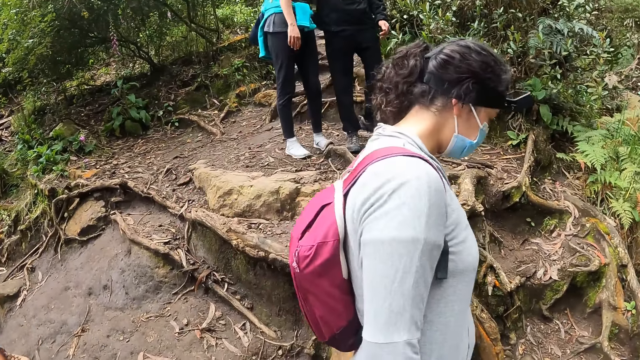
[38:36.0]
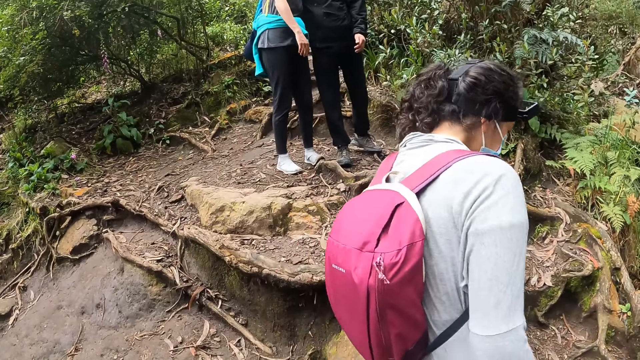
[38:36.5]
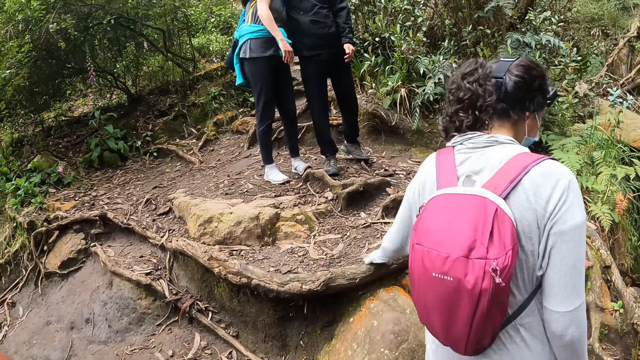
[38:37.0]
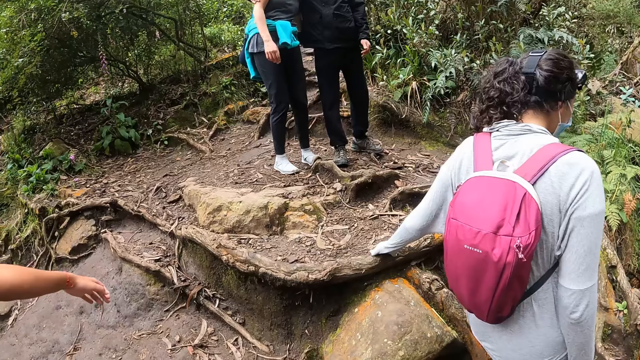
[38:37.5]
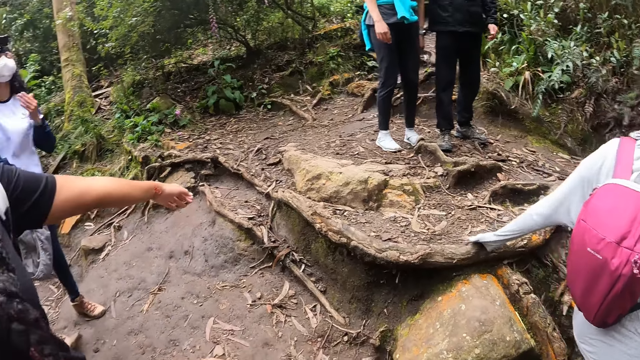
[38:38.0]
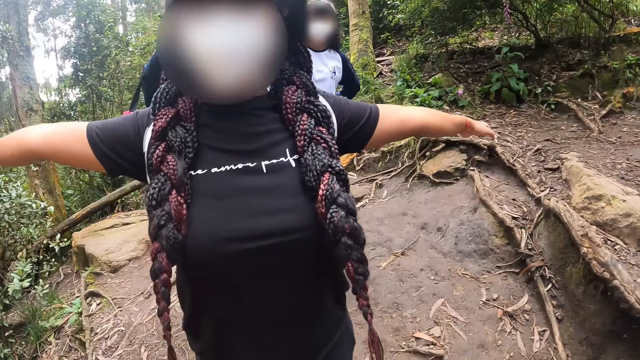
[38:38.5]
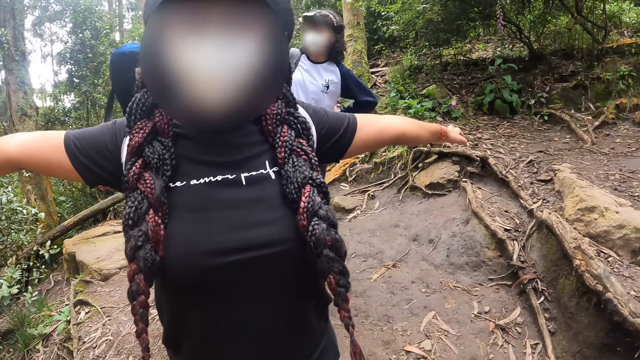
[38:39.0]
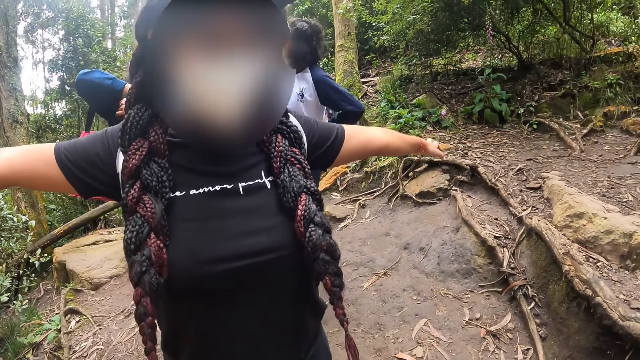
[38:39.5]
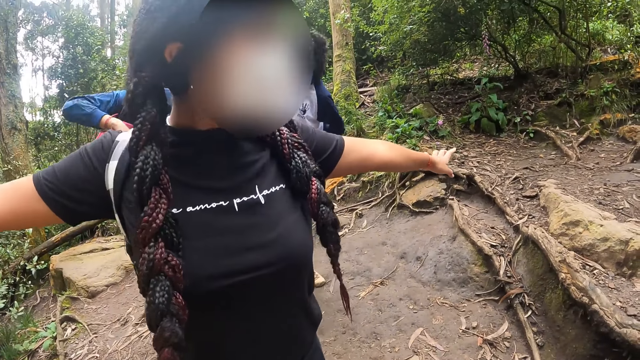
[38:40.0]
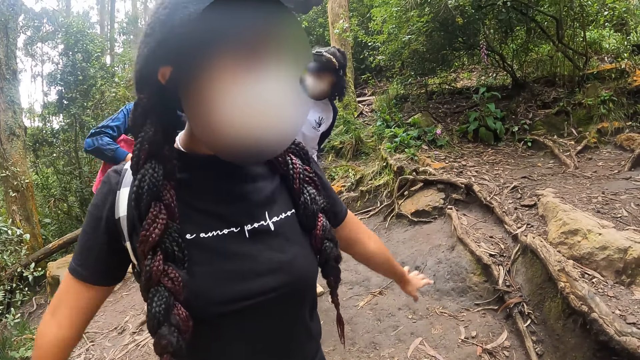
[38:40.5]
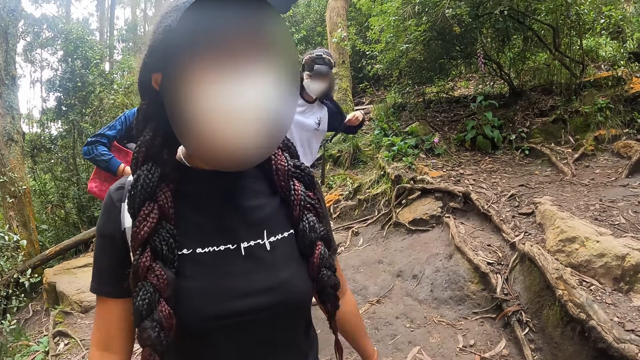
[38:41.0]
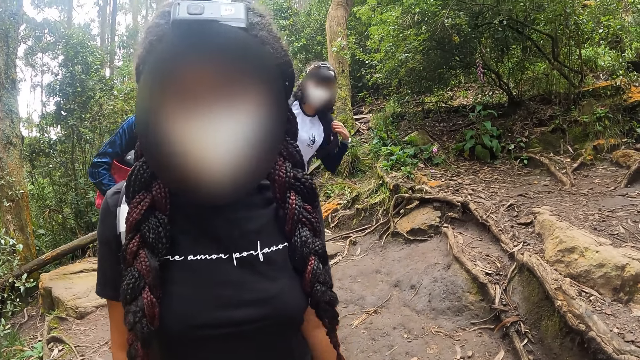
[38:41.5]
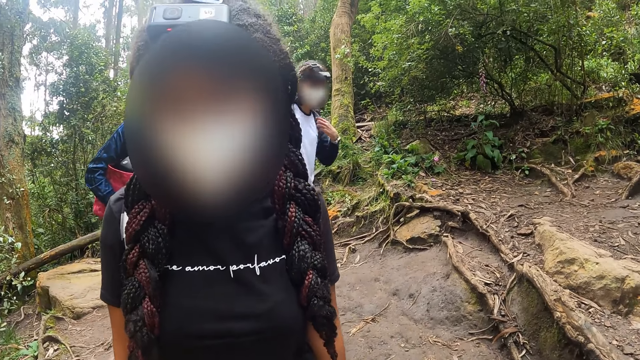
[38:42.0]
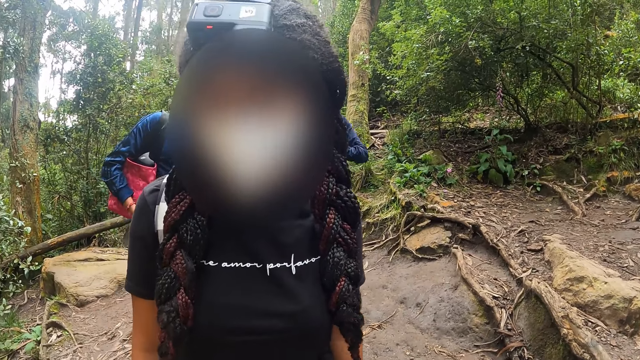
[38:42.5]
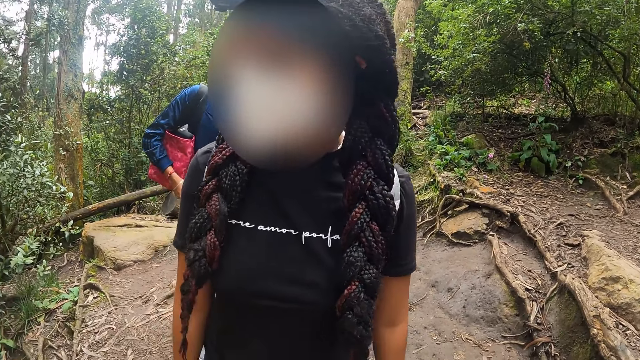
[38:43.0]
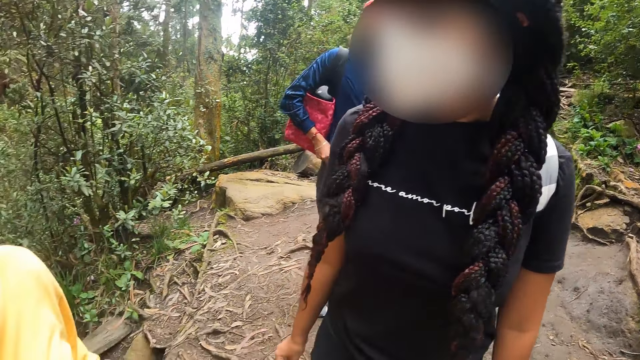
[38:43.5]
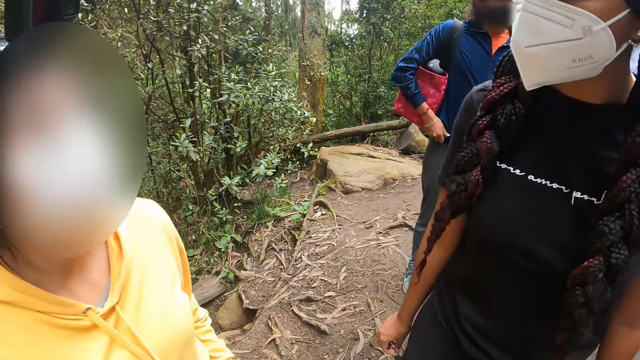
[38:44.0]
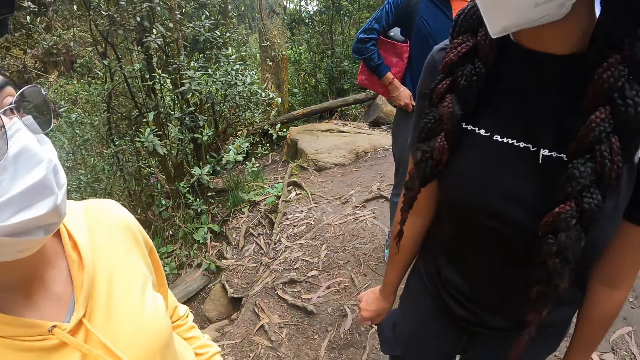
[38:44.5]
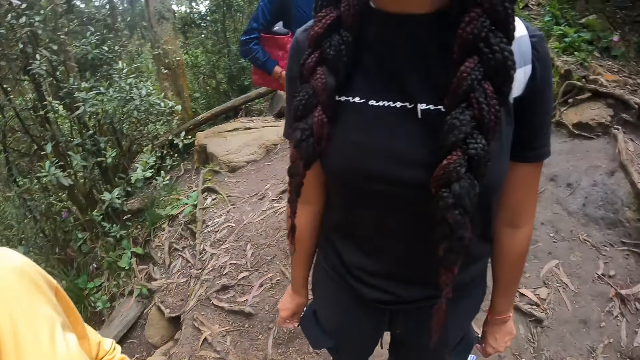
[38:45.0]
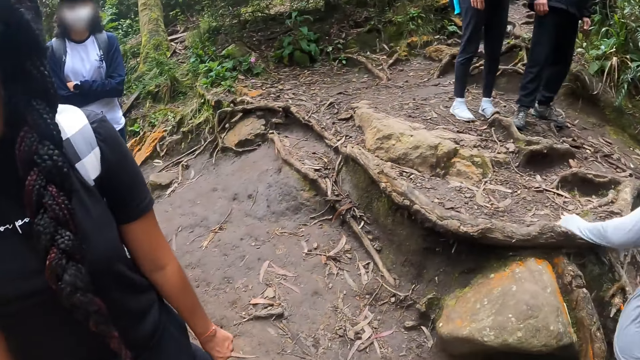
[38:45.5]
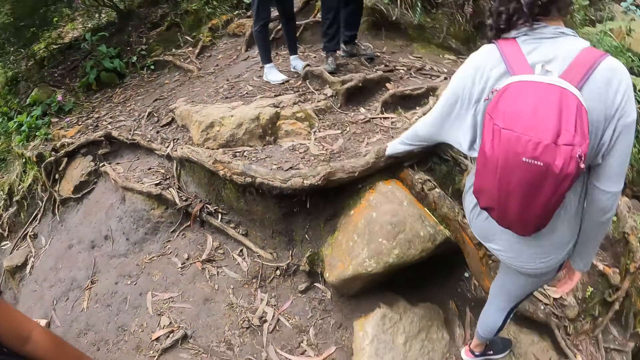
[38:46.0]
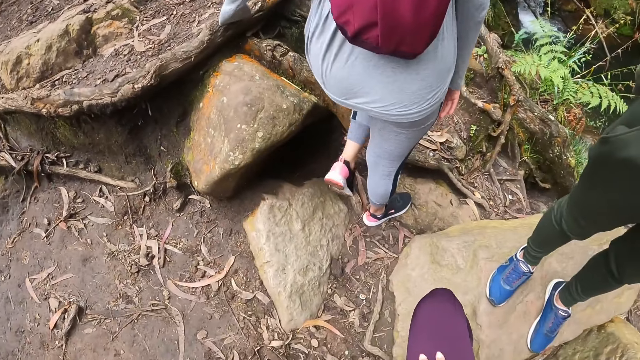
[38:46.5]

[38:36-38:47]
The person stretches the hands.

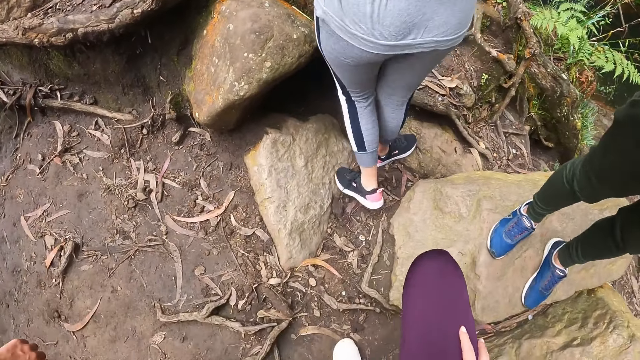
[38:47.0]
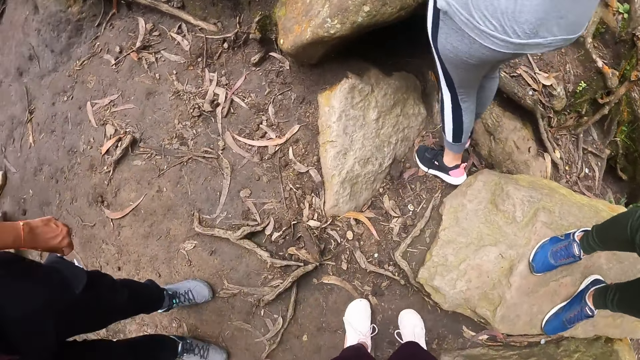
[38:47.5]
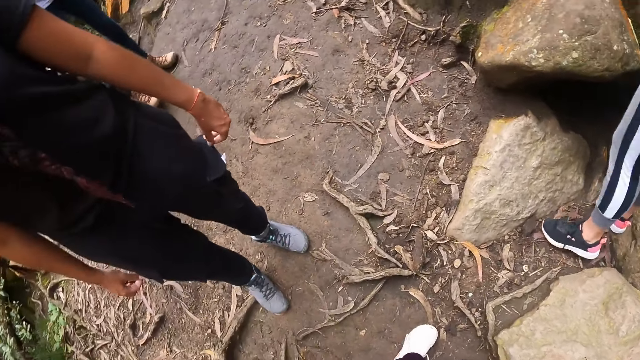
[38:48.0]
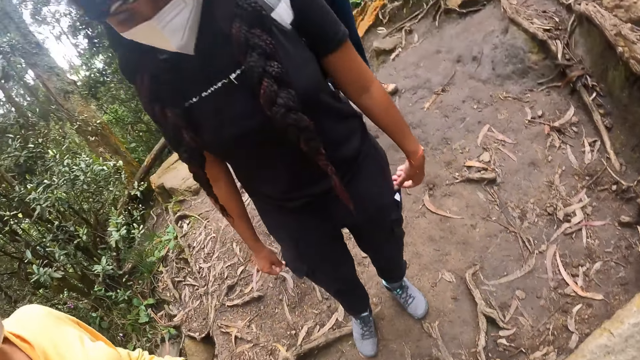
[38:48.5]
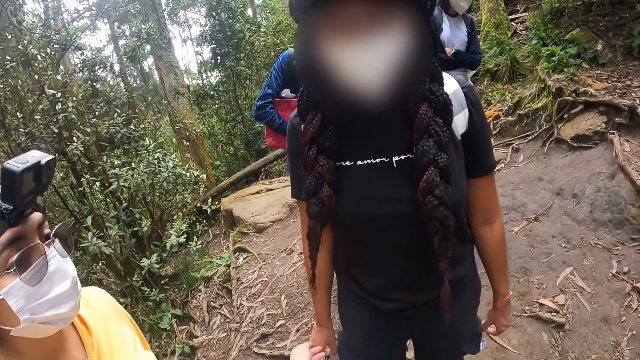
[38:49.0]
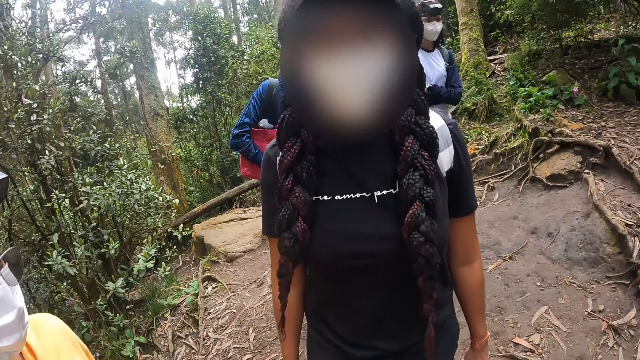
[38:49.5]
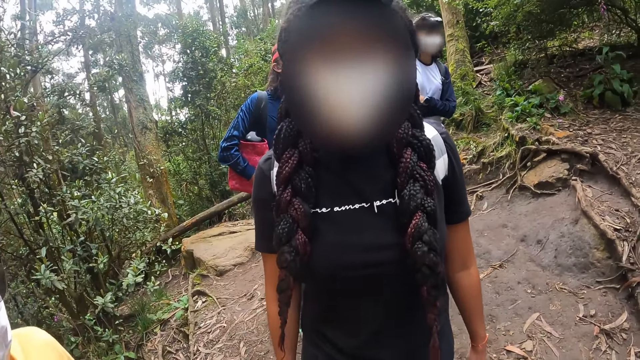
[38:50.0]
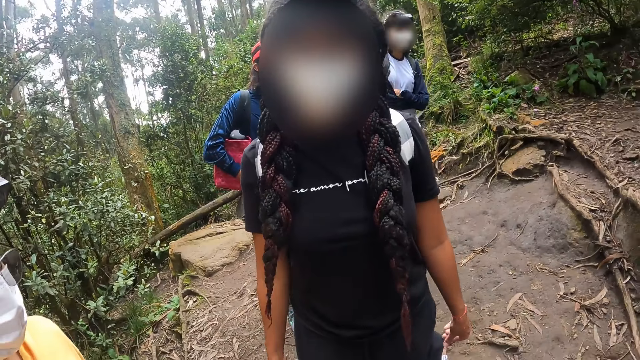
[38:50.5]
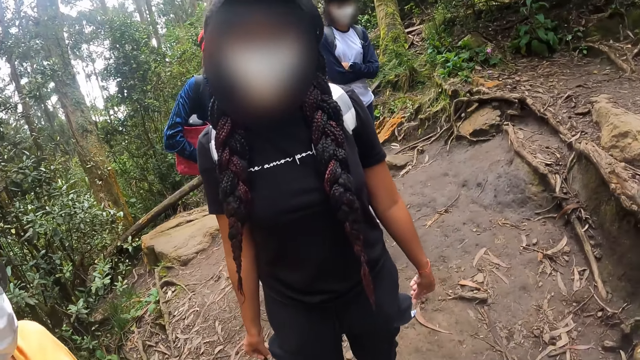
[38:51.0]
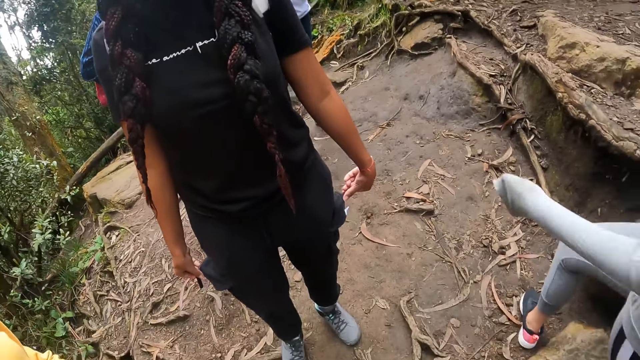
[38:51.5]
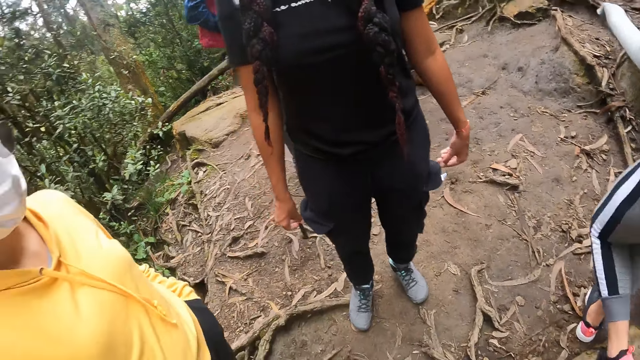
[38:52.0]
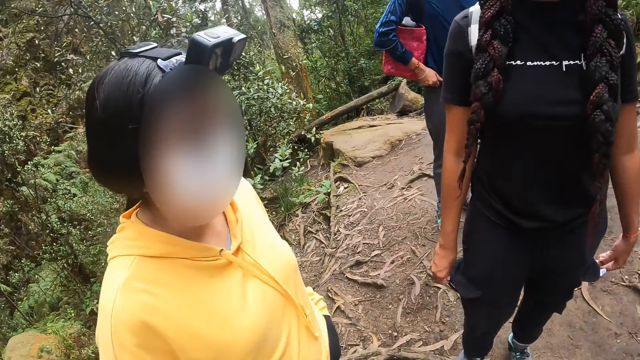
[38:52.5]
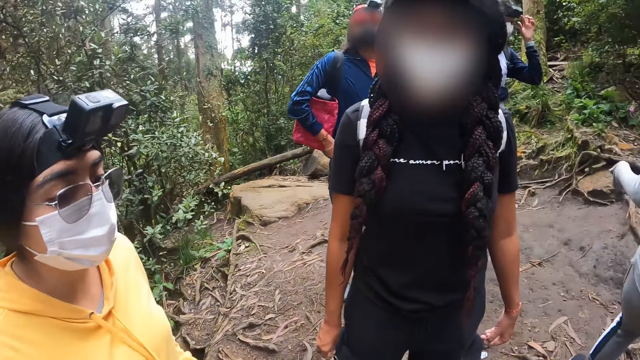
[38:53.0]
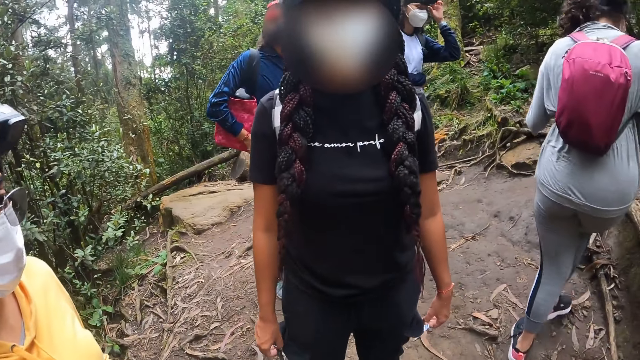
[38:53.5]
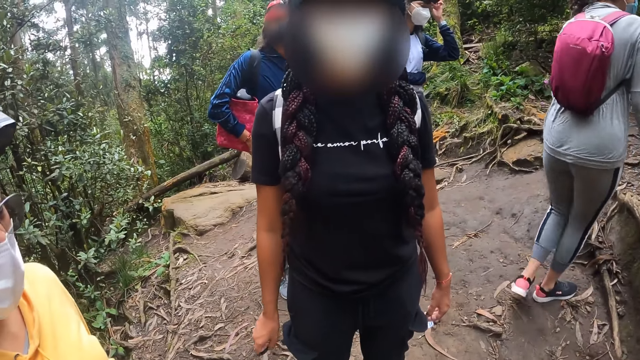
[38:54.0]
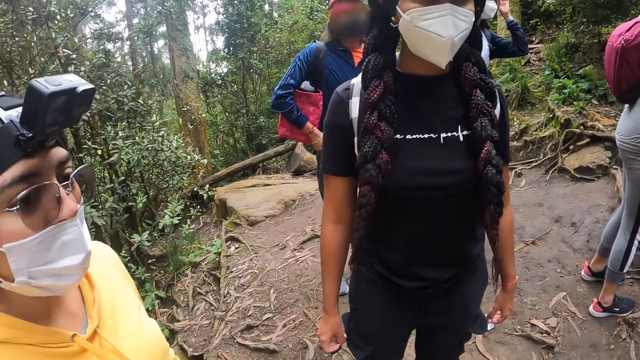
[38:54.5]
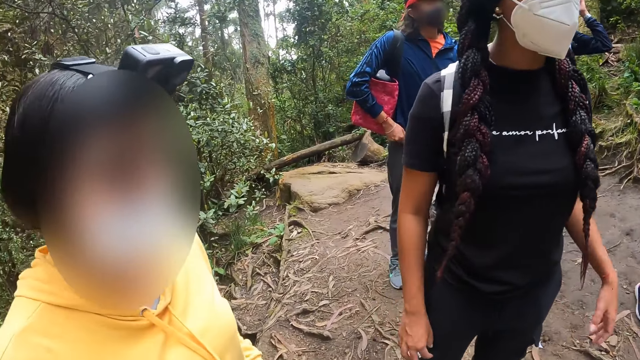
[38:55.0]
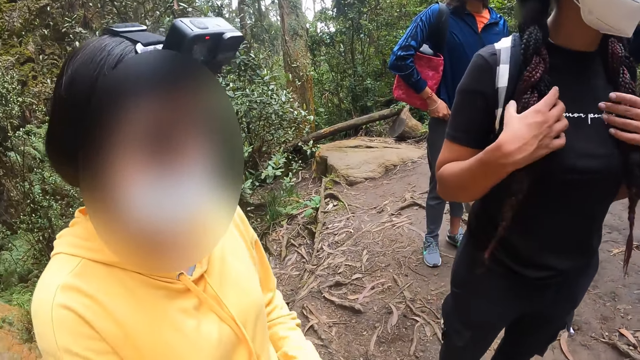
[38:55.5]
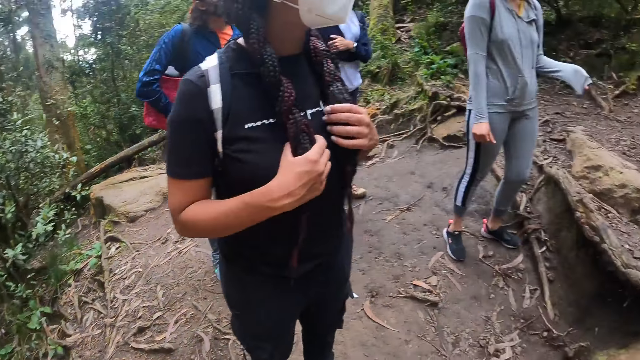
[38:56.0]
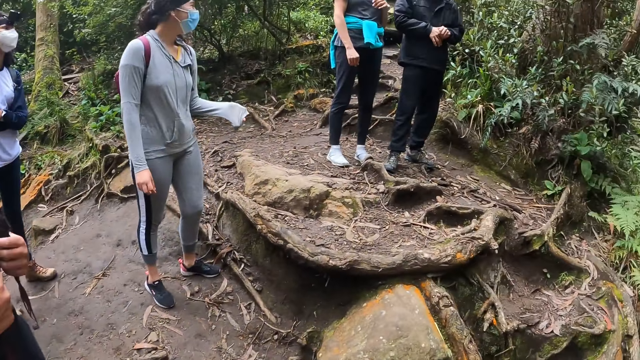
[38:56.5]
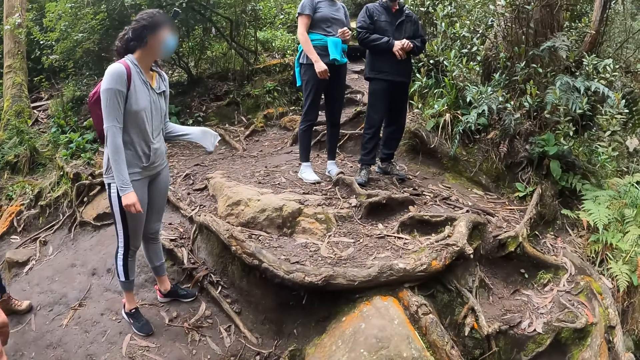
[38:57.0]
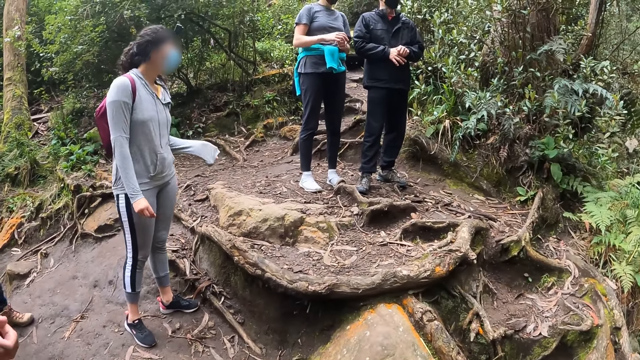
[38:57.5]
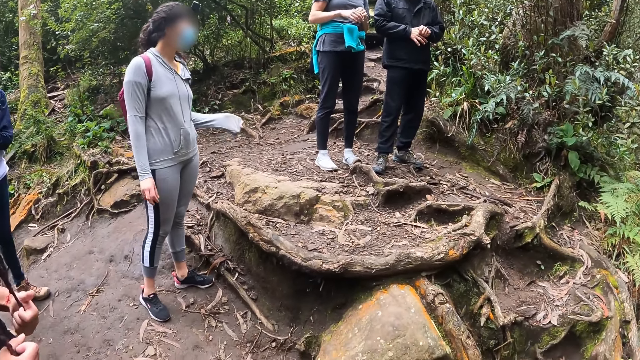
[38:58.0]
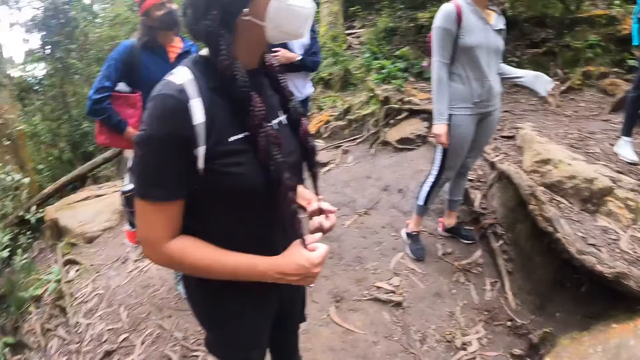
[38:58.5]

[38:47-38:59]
The lady interacts with another lady.
